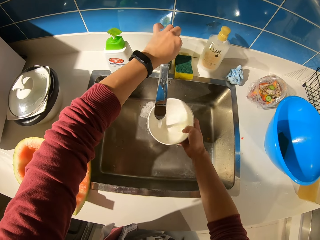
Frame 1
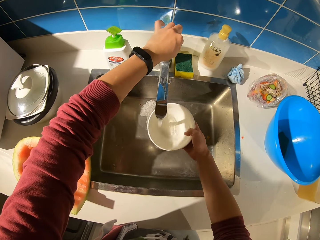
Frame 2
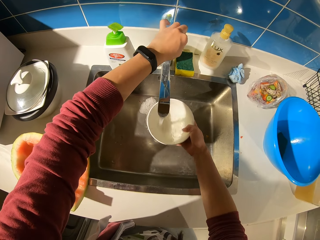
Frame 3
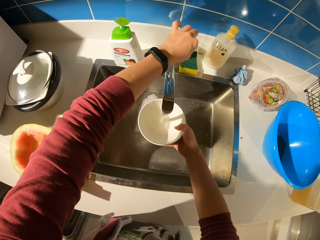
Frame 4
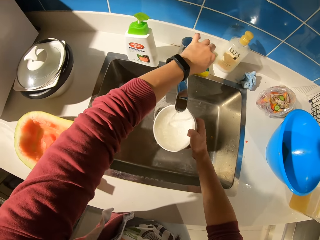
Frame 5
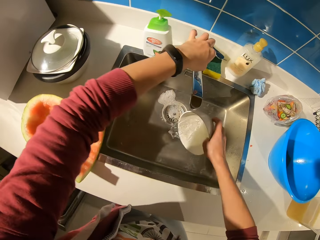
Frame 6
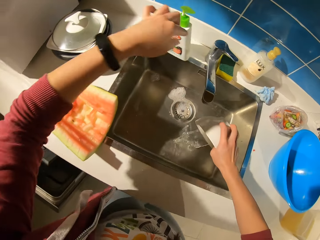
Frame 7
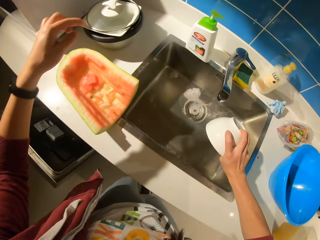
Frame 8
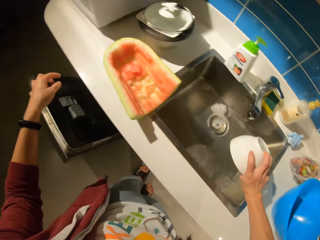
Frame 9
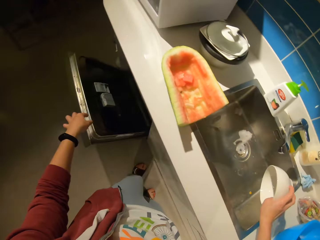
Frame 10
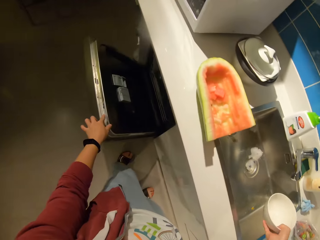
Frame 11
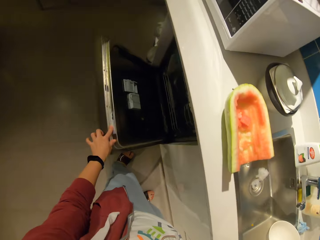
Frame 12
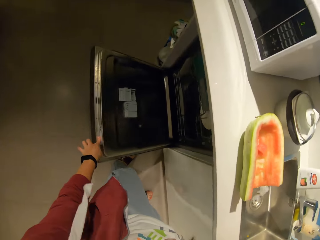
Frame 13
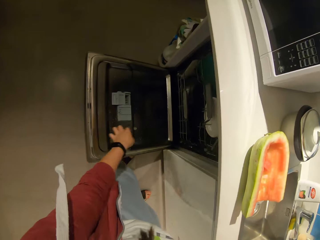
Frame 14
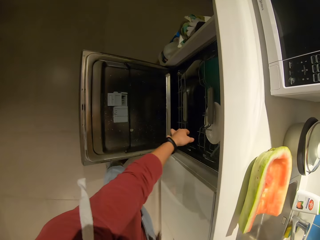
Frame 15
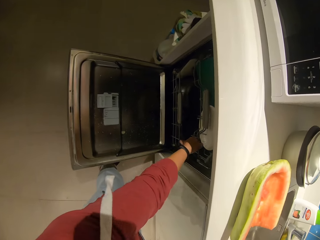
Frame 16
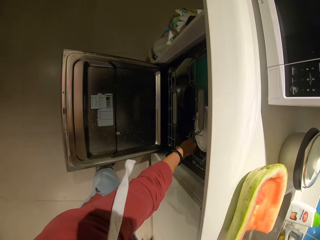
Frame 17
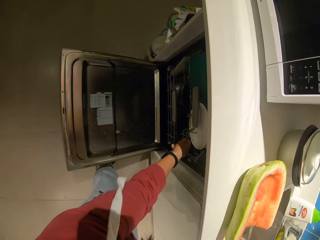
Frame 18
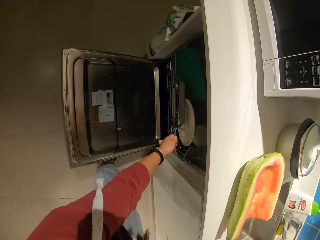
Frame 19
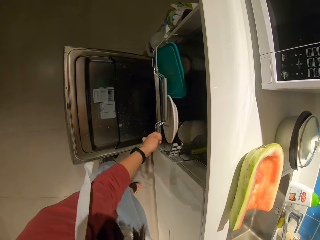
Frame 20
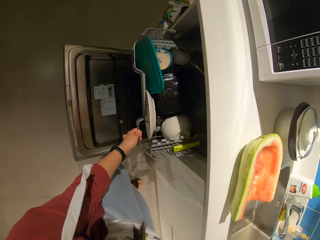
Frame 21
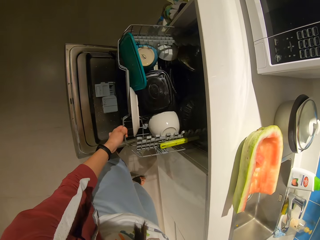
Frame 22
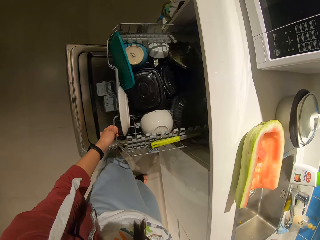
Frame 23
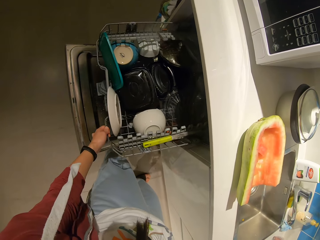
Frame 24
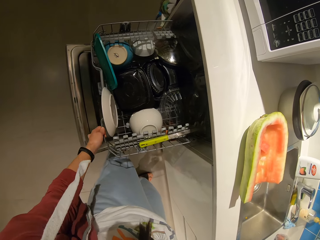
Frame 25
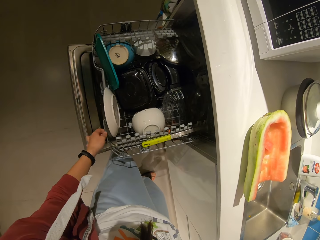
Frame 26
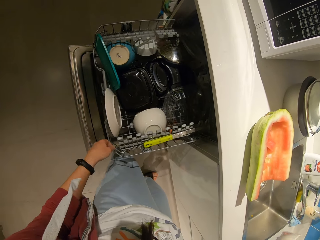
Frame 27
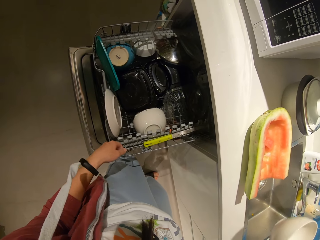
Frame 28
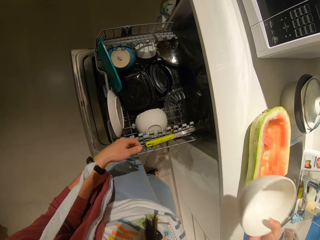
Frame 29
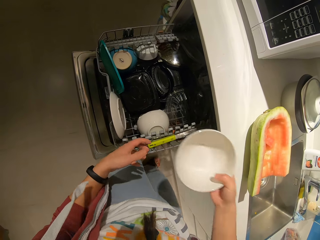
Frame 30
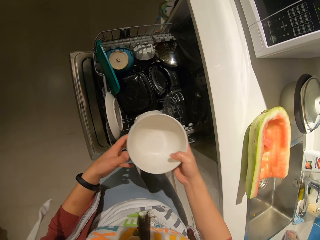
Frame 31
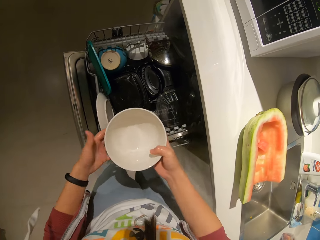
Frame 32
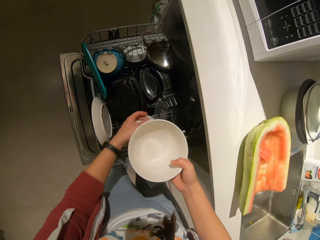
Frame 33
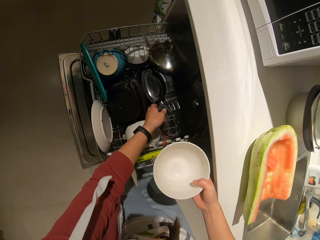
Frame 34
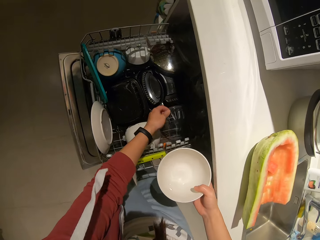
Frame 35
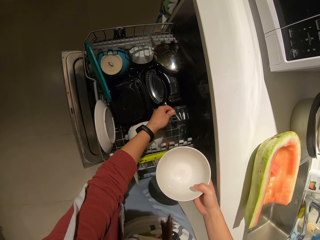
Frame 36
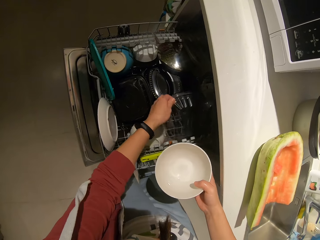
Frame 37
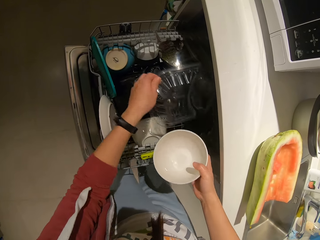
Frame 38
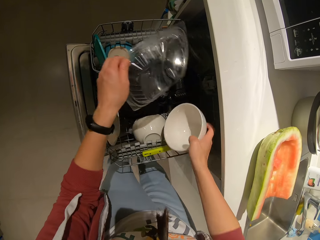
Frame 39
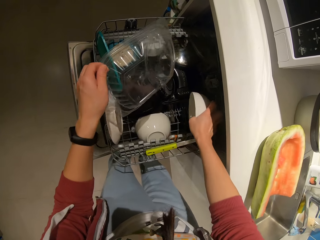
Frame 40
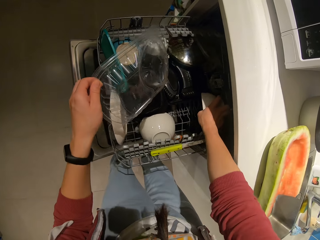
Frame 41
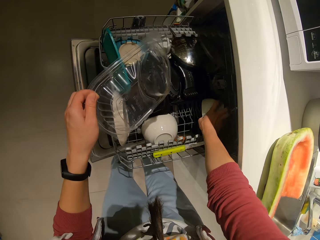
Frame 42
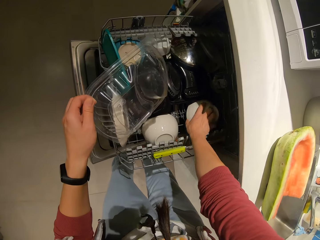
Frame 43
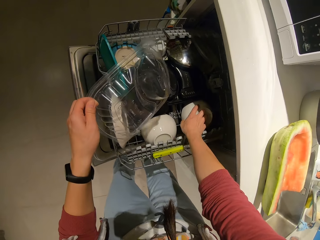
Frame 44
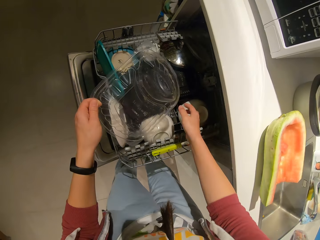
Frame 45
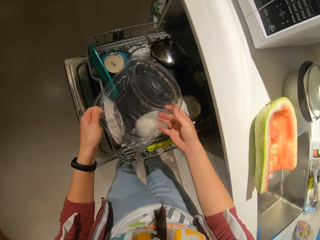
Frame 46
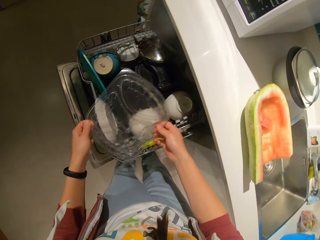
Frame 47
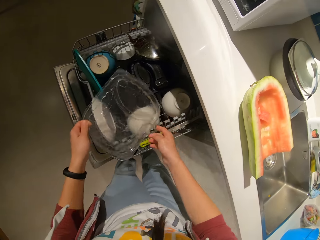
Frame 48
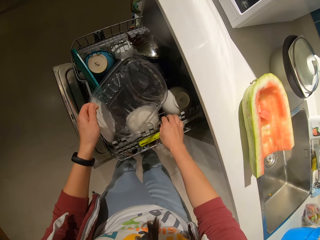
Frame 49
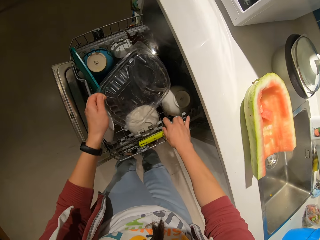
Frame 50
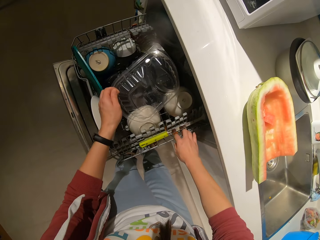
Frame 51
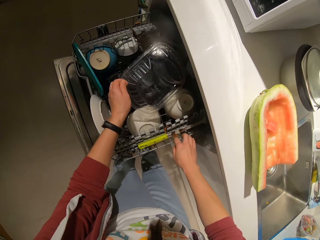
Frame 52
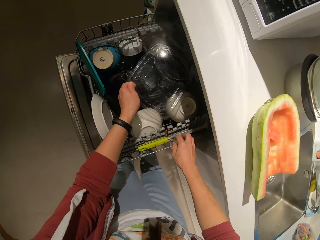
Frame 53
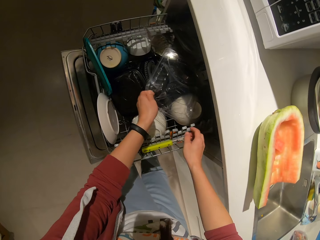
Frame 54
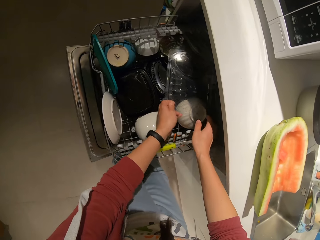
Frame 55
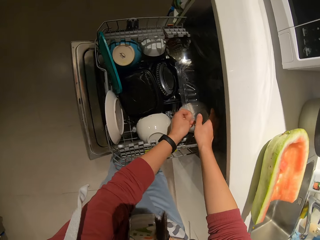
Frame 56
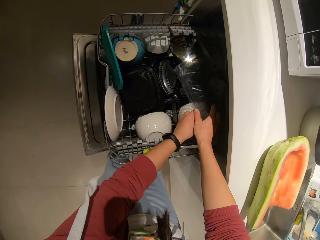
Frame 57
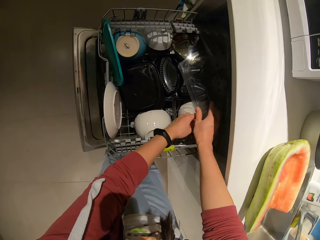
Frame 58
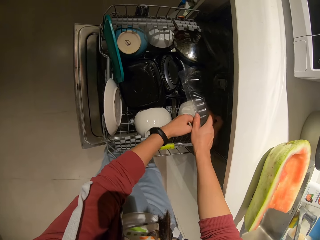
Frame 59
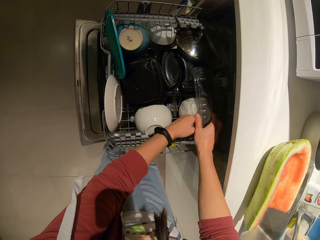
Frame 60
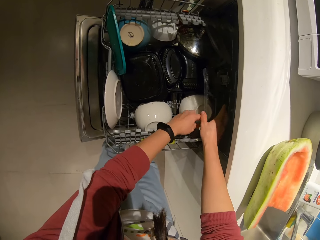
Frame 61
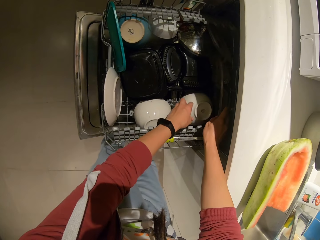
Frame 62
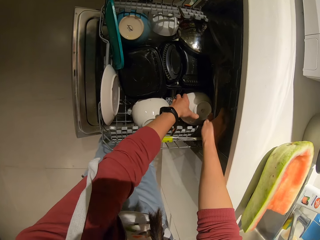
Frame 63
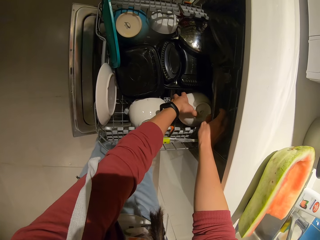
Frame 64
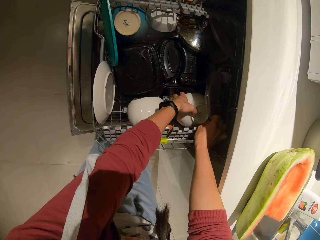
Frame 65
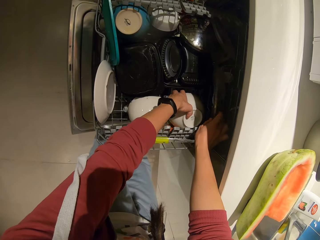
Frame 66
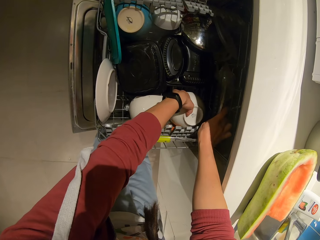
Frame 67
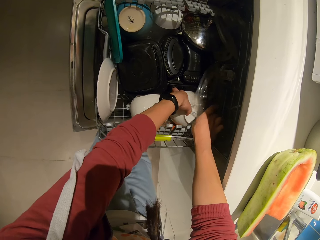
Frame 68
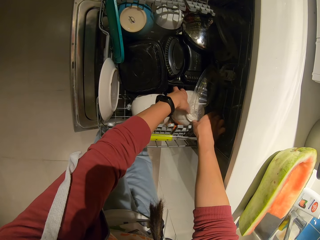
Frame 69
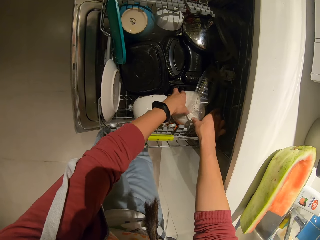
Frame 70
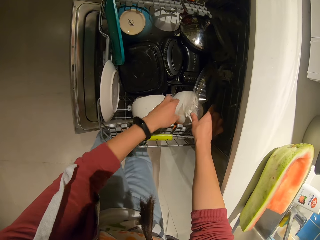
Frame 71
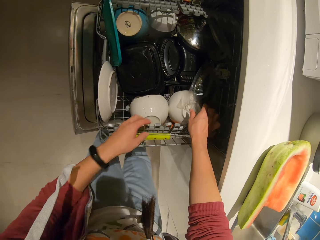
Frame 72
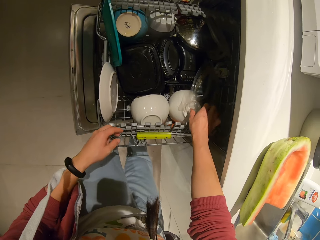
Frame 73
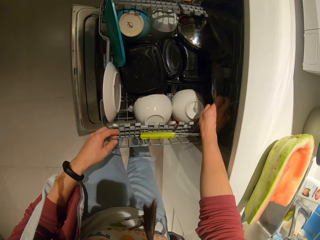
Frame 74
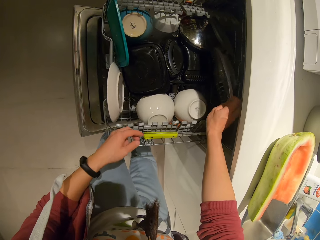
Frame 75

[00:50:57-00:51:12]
The camera wearer walks. They open the dish washer or drawer. They drop the plate inside the rack. They pick up the plate and return the plate in the drawer.

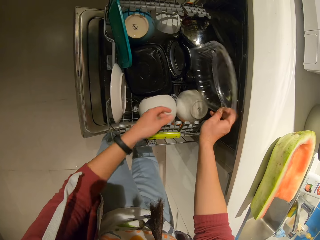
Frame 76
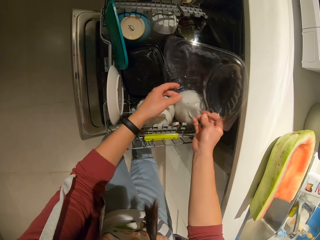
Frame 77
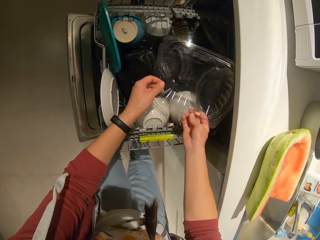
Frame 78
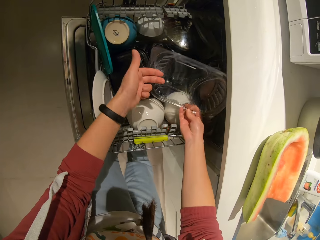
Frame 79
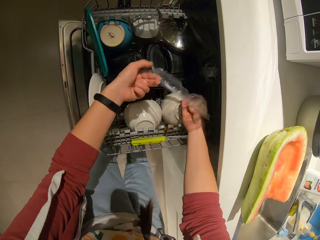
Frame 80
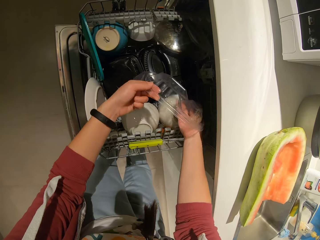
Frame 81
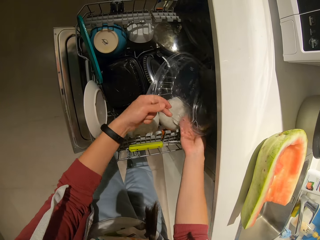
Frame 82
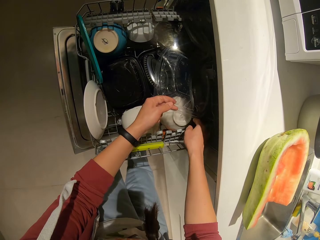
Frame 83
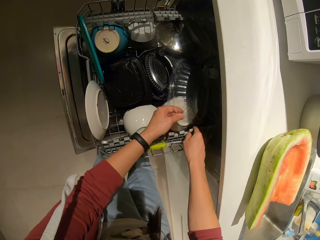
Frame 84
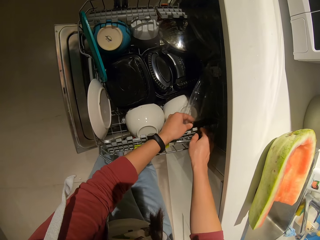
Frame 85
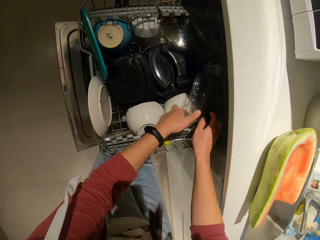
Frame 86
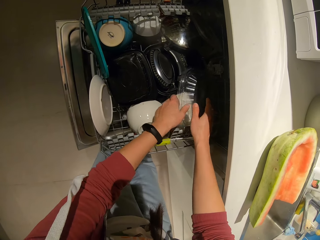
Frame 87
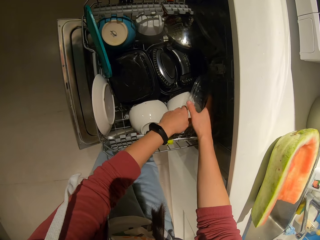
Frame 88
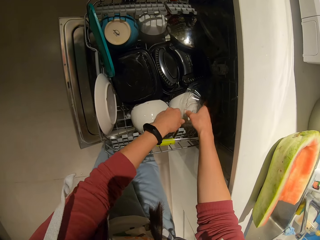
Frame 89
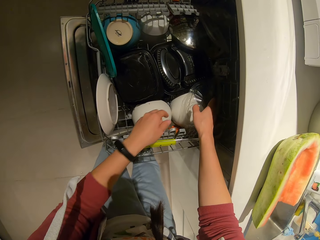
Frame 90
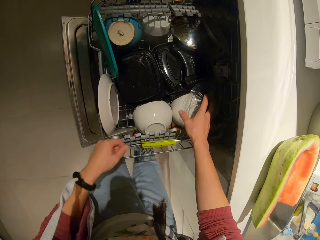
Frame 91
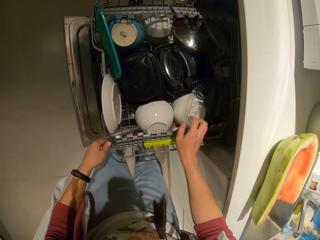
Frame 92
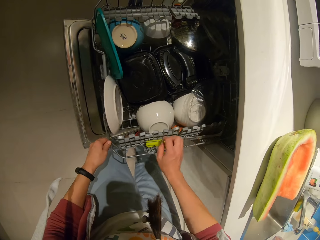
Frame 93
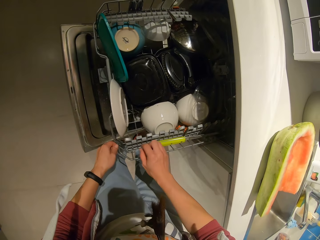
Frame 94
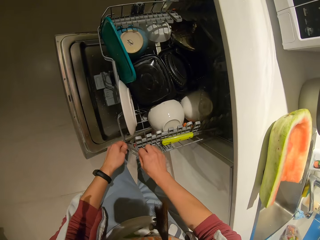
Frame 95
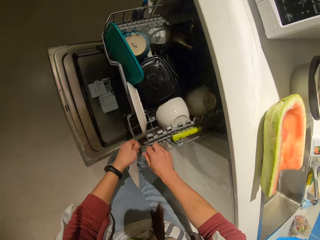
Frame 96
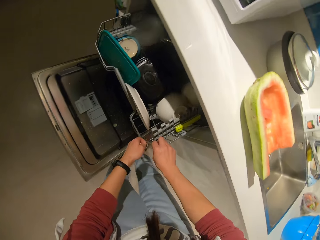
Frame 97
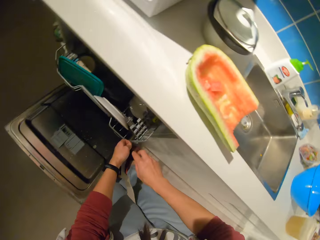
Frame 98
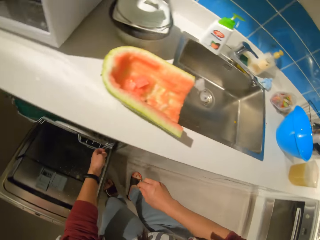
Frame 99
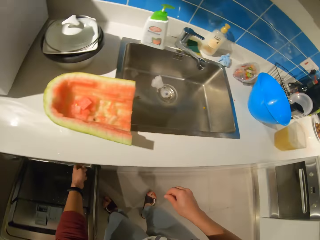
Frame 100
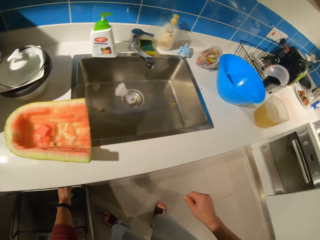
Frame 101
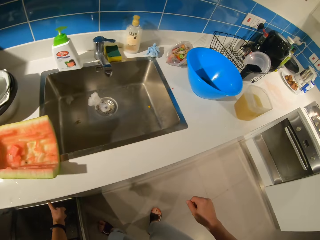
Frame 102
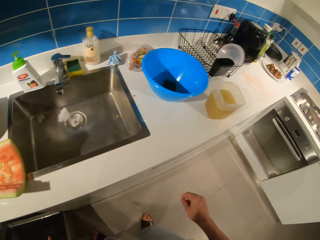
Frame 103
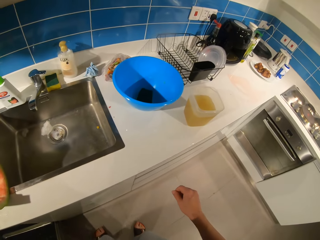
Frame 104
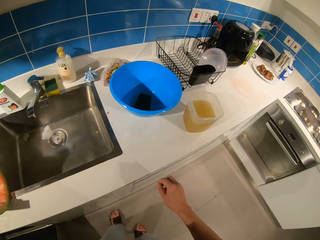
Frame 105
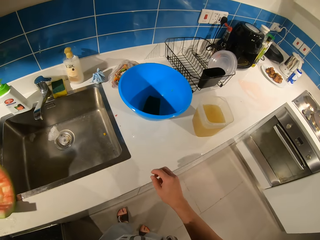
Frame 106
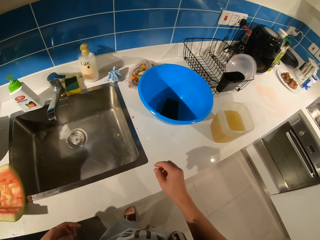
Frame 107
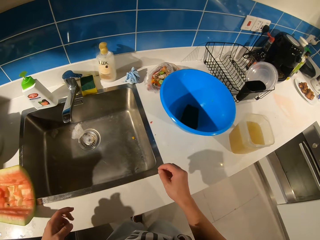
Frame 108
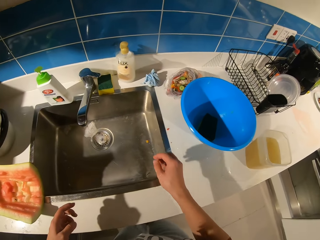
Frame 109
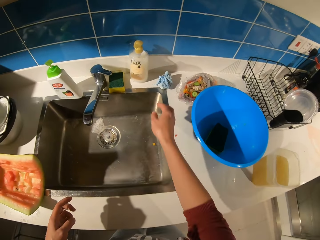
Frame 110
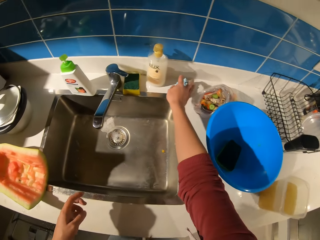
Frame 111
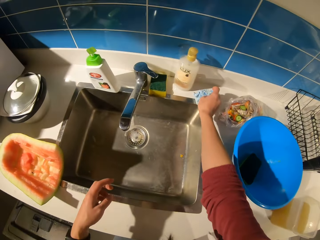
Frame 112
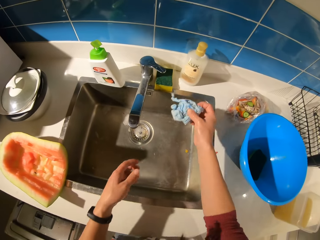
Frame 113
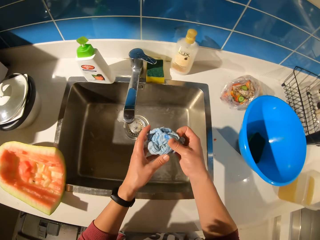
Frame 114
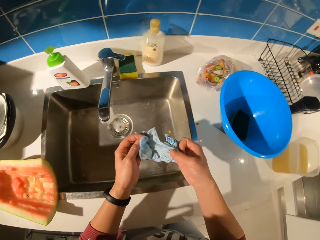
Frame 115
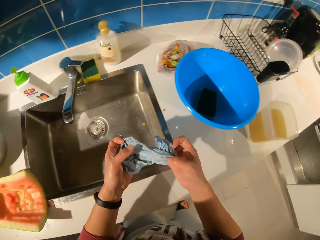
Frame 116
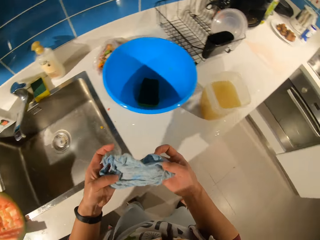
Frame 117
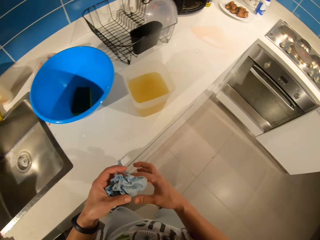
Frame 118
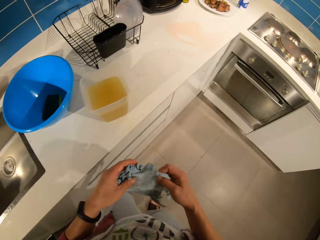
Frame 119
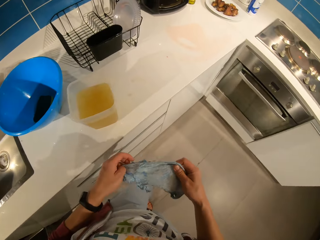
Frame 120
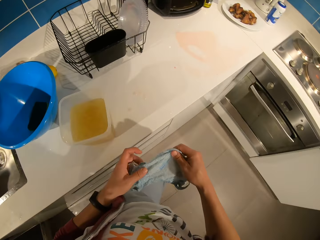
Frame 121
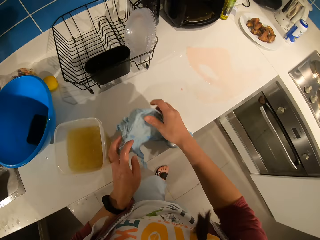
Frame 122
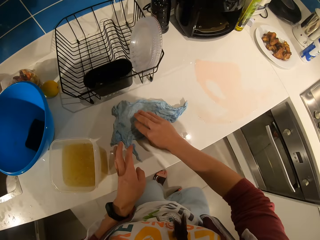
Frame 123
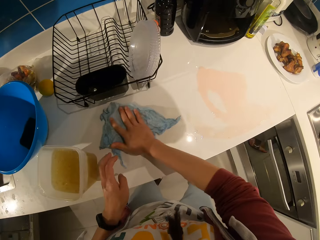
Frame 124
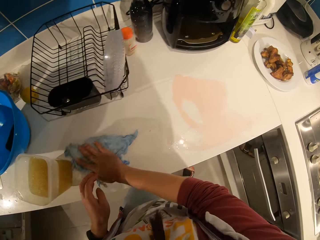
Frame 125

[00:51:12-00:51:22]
The camera wearer adjusts a plastic in the rack. They close the shelf. They push the rack into the dish washer. They pick up a piece of cloth from the table.
